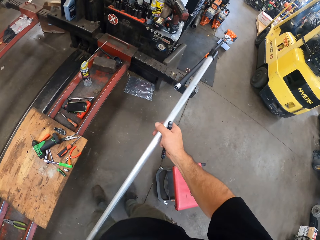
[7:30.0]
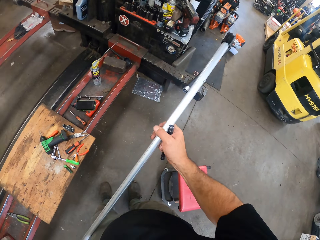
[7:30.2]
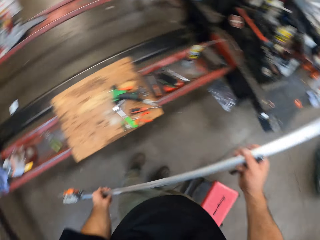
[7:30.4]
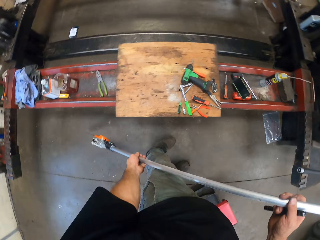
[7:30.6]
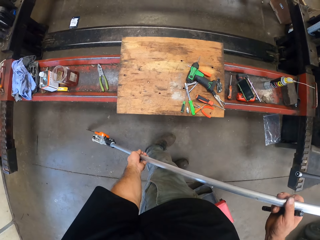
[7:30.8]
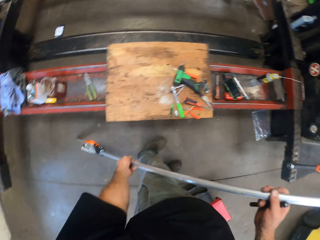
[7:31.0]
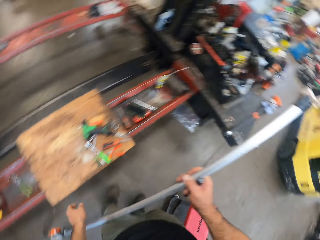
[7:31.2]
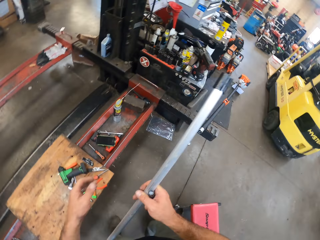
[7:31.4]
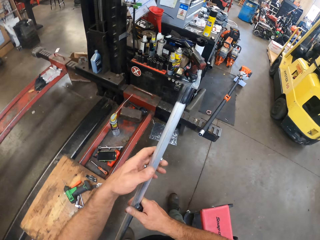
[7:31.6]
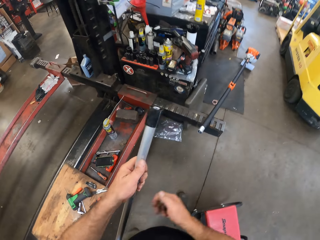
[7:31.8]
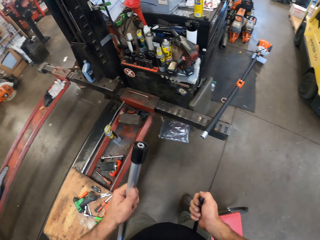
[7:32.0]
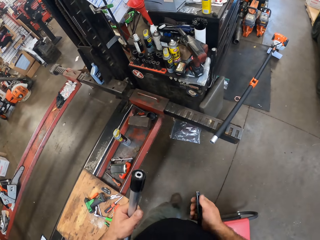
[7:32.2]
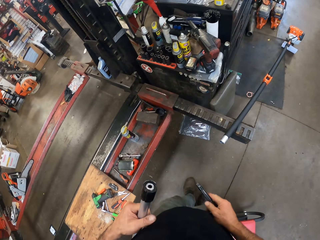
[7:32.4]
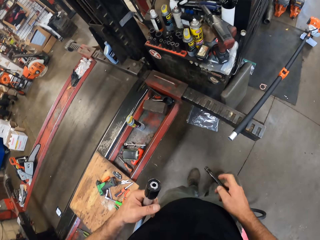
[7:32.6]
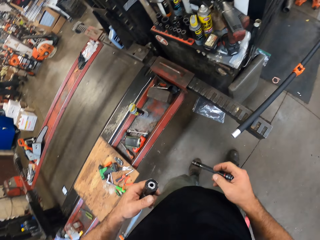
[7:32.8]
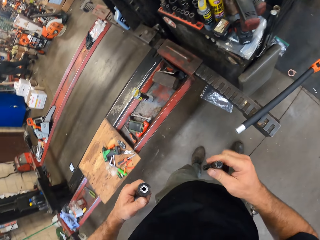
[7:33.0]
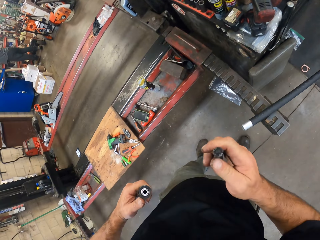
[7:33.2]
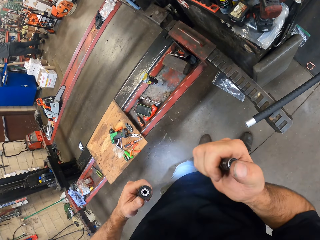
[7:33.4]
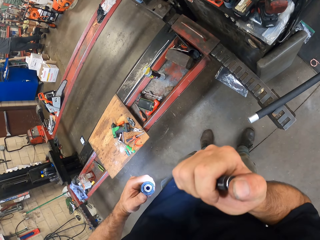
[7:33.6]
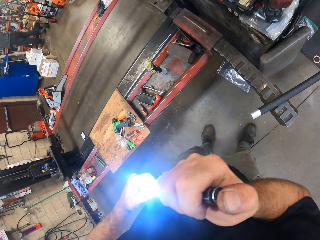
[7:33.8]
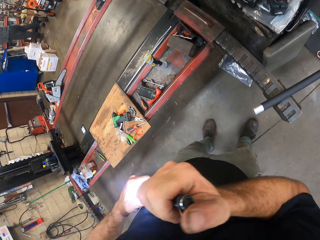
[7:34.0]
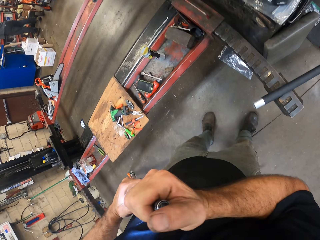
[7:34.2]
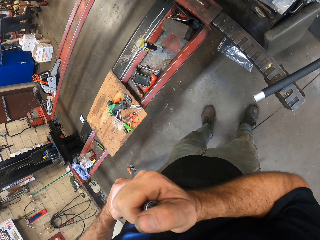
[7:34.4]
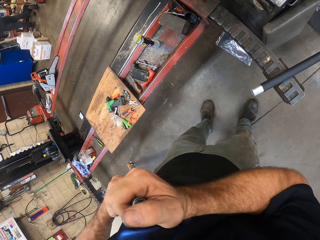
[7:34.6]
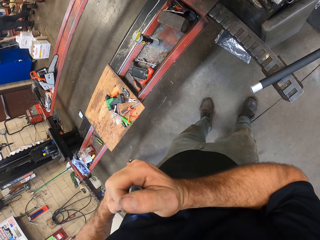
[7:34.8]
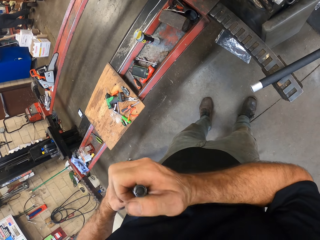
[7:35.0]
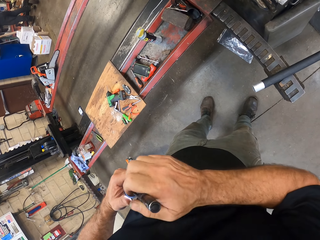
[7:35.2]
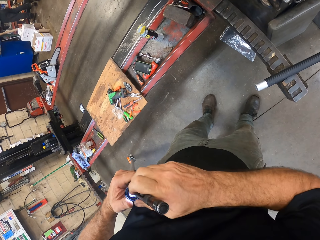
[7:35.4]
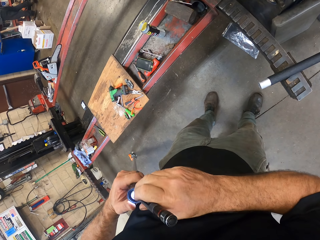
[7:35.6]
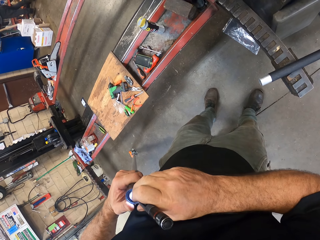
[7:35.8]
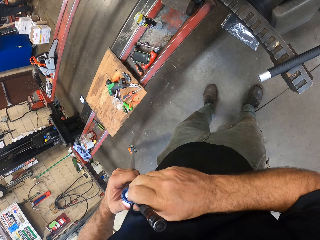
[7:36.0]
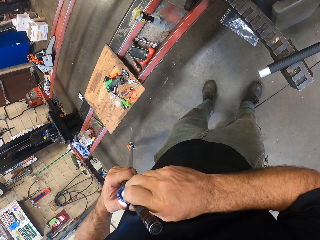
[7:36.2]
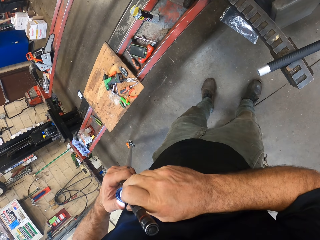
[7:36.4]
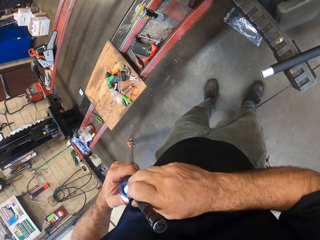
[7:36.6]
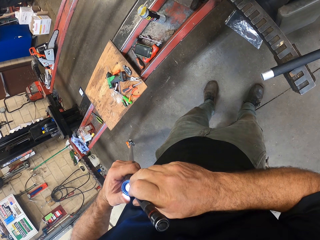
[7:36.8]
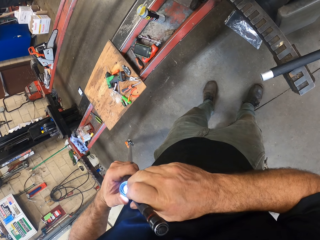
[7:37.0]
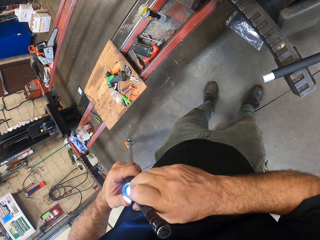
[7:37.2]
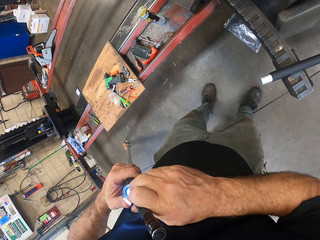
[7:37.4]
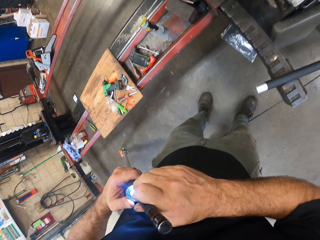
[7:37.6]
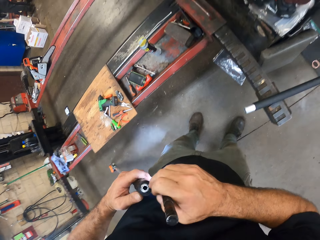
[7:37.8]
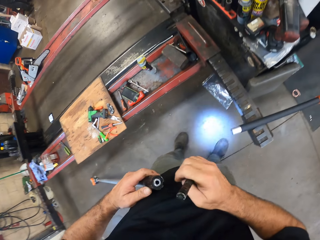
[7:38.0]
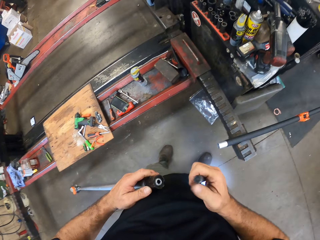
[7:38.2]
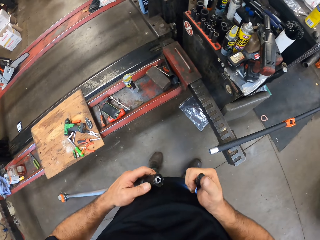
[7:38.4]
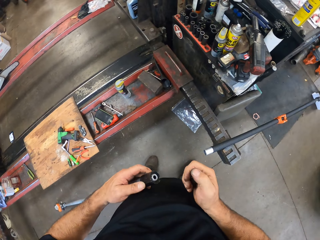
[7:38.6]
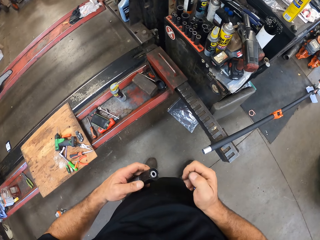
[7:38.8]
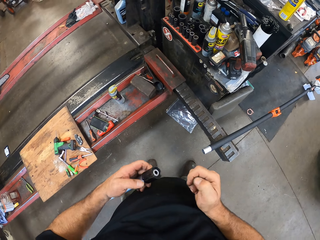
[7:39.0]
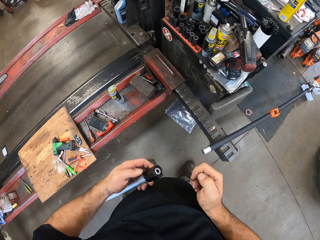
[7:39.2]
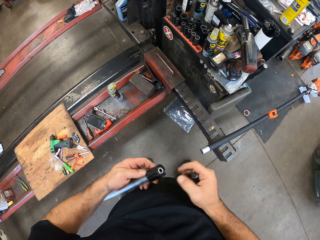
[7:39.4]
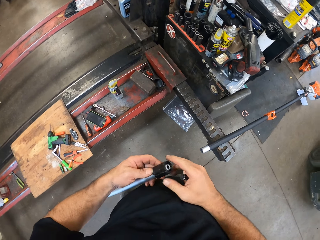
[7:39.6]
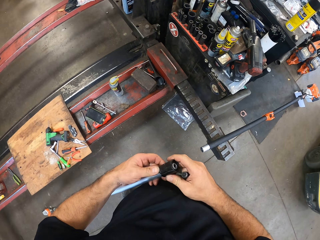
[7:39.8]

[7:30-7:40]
The camera wearer checks the carbon shaft with his hand. He puts on the flashlight with his right thumb. He checks the tip of the carbon shaft with the flashlight. He switches off the flashlight with his right thumb.

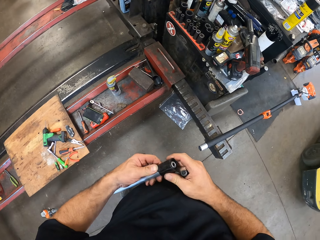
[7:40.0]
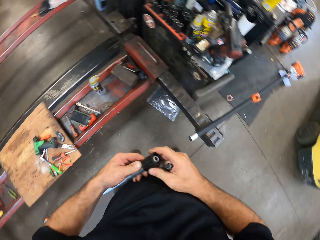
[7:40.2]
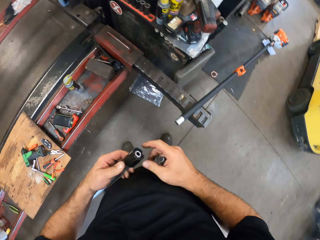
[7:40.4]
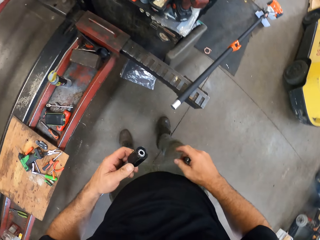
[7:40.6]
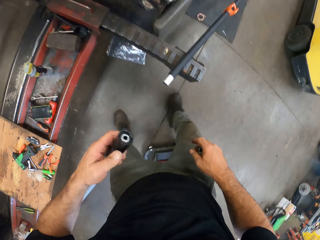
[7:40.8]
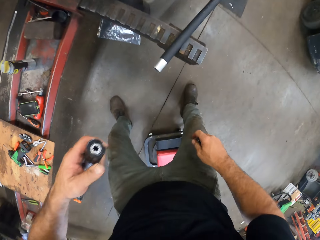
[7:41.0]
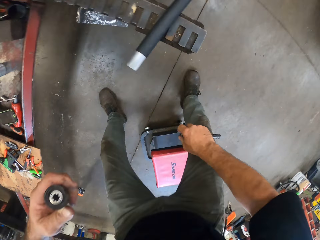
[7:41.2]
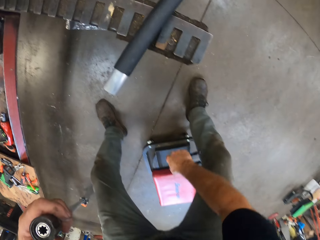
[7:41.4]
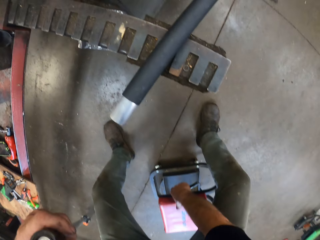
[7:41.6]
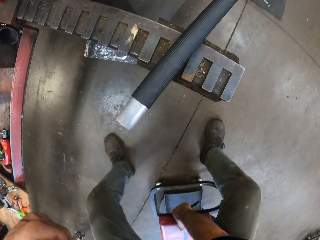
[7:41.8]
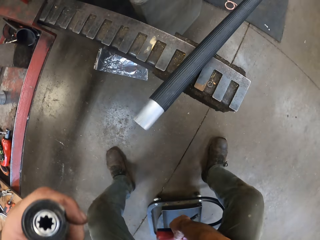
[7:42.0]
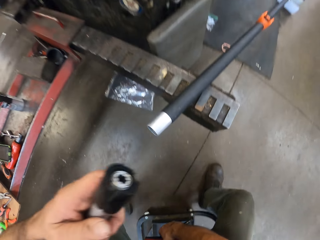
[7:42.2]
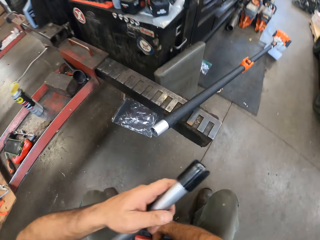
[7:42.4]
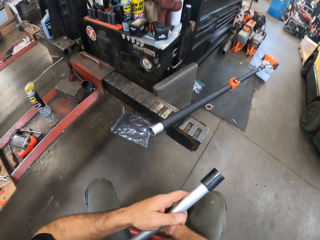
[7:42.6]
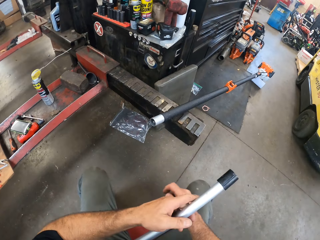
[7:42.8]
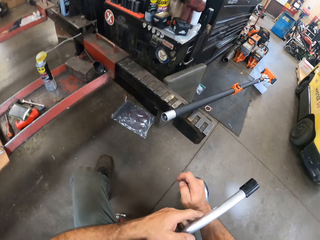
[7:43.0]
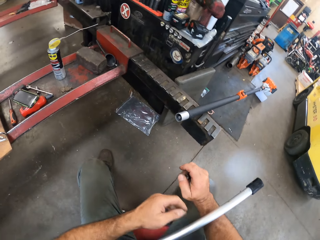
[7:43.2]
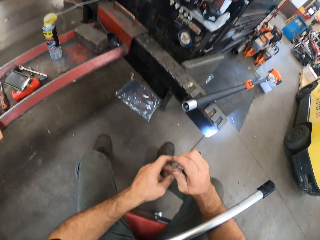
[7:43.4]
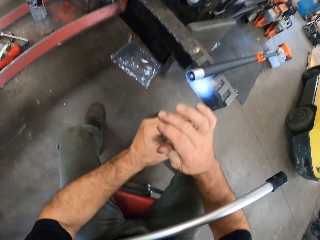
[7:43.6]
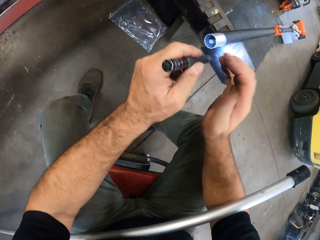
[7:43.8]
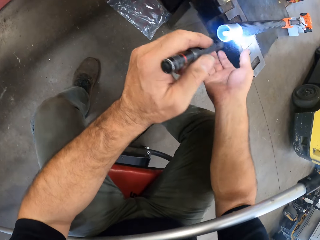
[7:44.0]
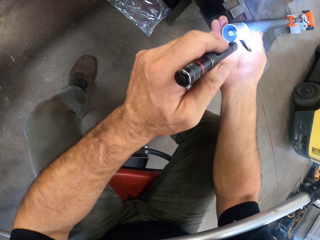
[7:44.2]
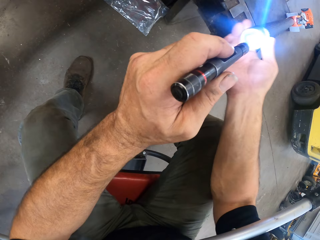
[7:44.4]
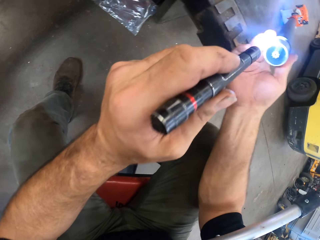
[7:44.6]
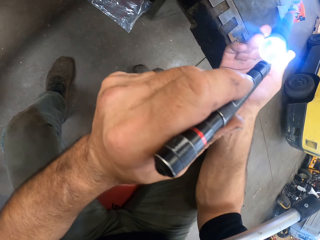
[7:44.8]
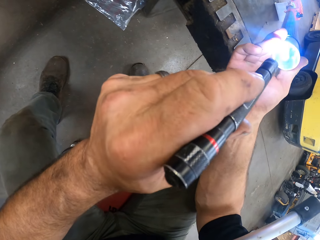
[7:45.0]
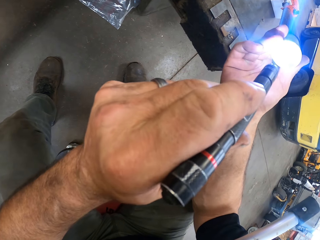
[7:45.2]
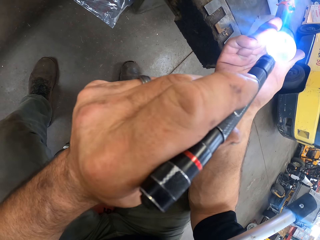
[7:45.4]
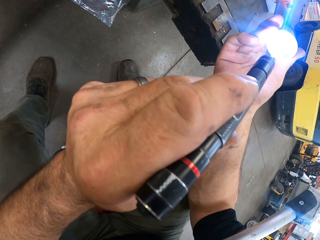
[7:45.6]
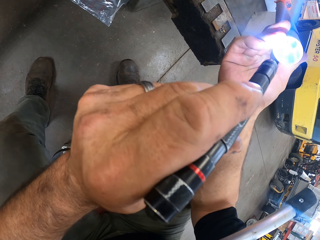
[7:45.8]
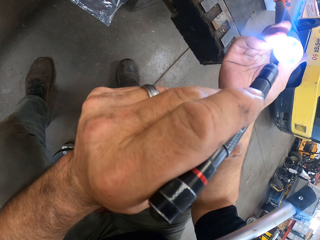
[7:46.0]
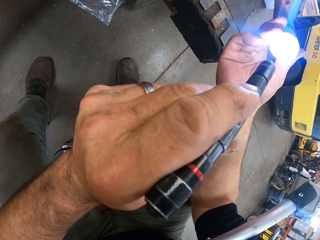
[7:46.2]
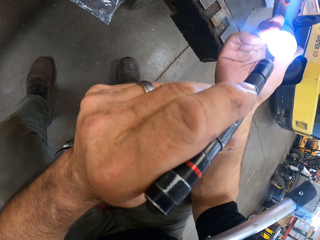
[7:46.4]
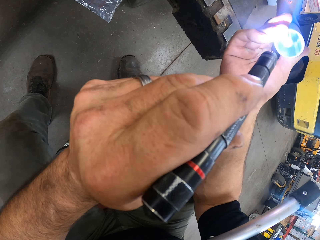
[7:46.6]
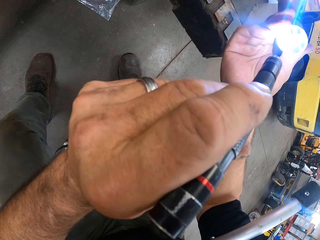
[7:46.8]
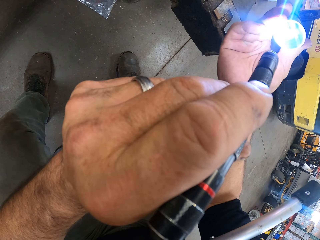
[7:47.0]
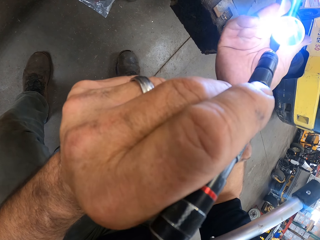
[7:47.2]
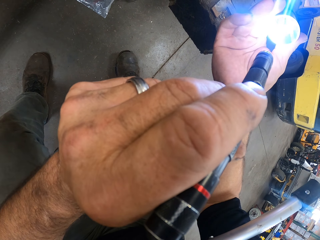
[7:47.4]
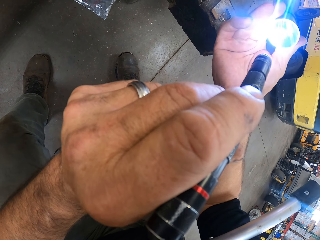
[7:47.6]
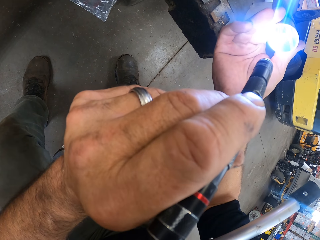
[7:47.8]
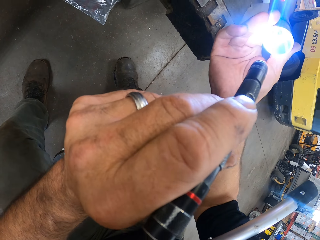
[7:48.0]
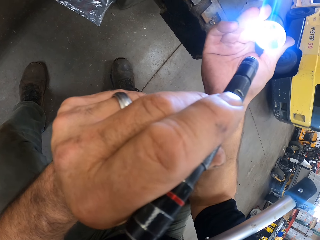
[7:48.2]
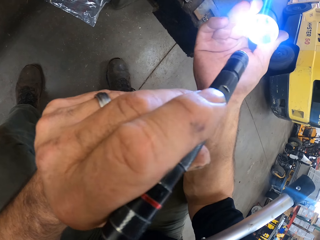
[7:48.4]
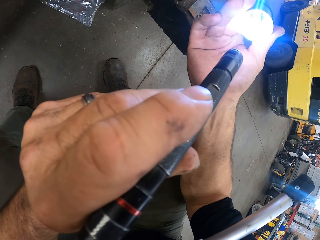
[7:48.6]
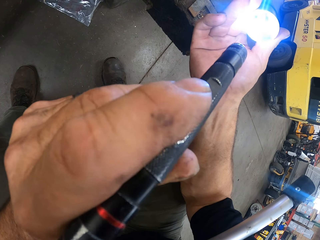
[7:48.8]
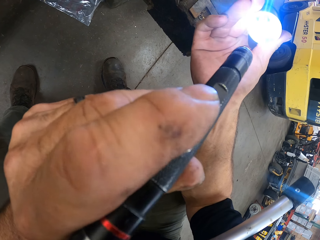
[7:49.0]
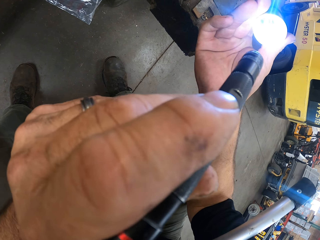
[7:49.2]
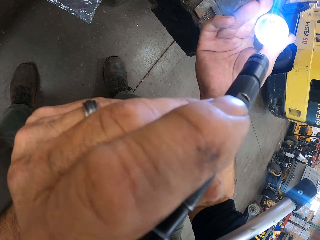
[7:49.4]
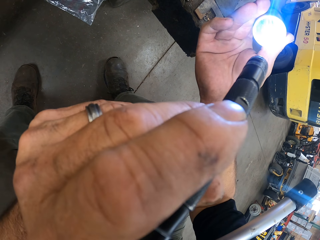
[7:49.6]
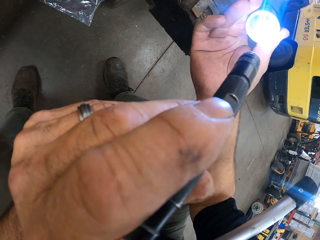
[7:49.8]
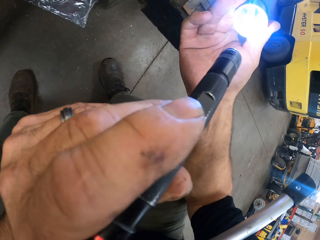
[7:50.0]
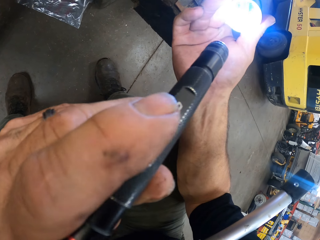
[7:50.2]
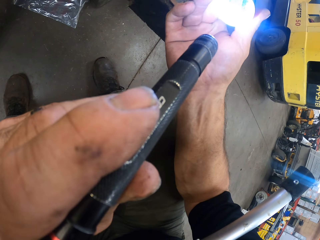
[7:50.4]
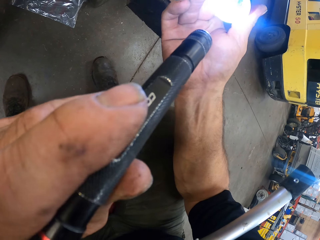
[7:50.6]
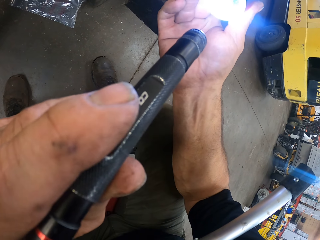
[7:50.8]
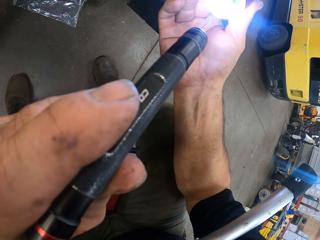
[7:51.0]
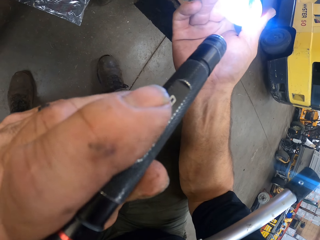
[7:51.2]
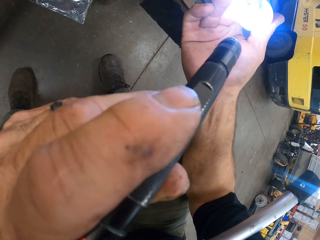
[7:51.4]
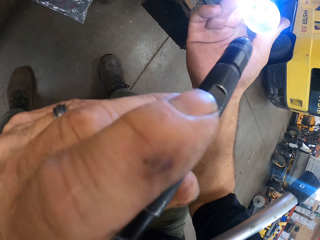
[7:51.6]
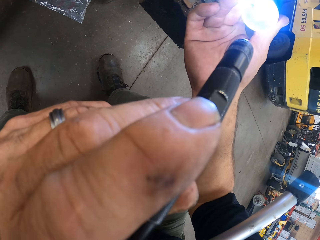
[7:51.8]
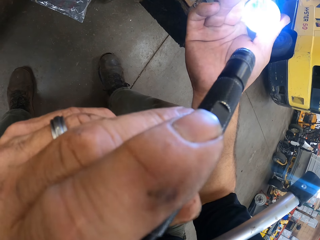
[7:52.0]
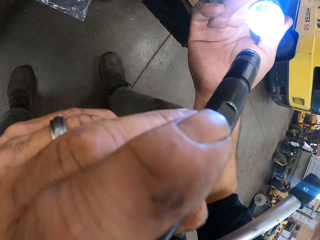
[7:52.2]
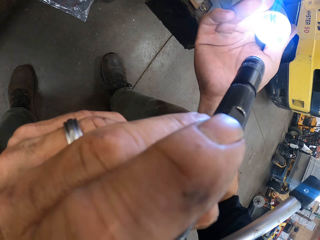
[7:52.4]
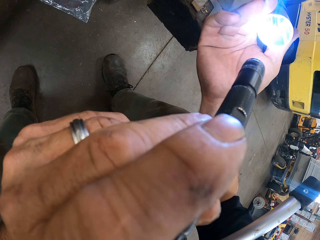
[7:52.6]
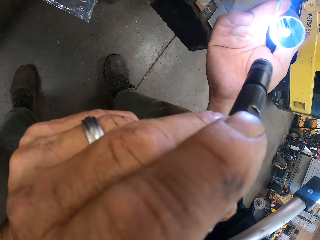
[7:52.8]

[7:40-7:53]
The camera wearer pulls a stool on the floor in the workshop with his right hand from between his thighs. He sits on the stool. He puts on the flashlight with his right thumb. He passes the flashlight to his left hand. He checks the tip of the pole saw with the flashlight.
